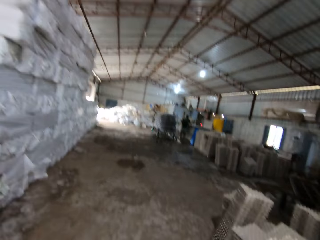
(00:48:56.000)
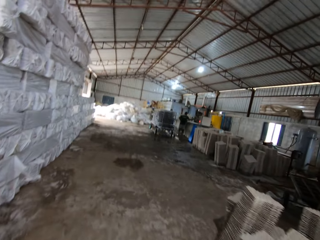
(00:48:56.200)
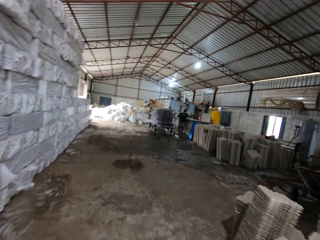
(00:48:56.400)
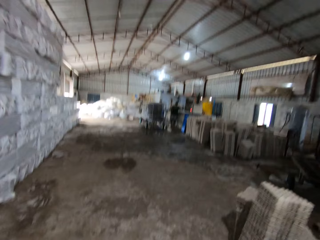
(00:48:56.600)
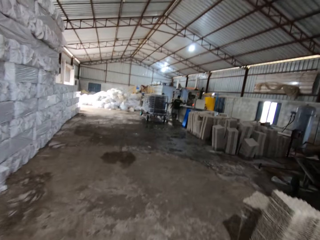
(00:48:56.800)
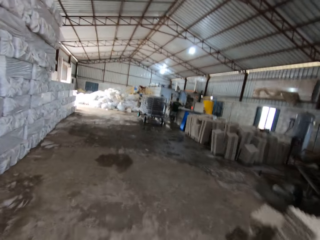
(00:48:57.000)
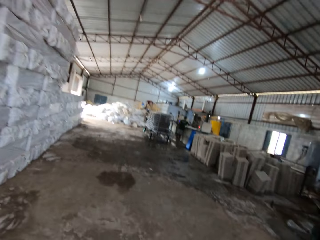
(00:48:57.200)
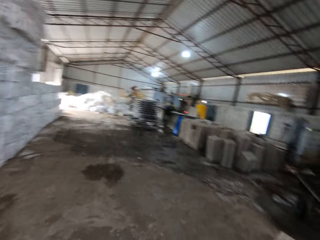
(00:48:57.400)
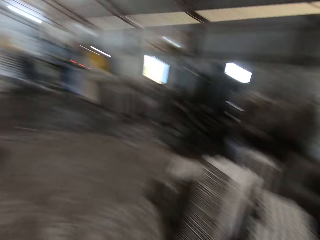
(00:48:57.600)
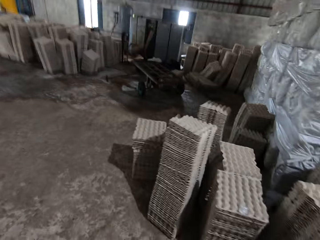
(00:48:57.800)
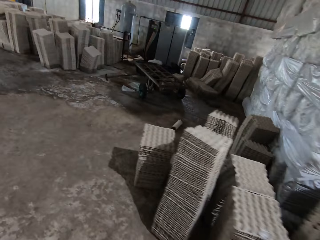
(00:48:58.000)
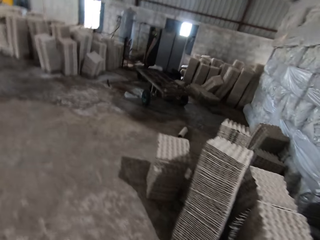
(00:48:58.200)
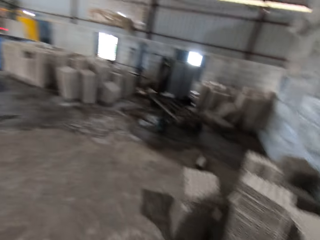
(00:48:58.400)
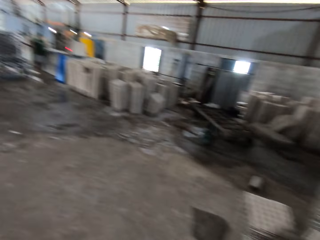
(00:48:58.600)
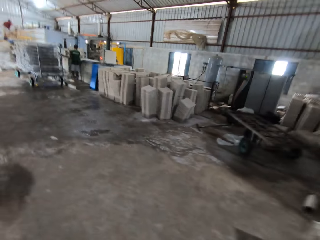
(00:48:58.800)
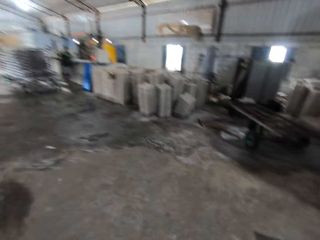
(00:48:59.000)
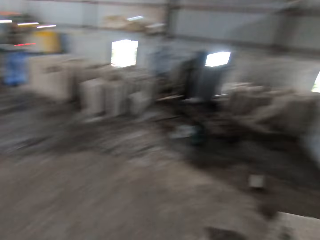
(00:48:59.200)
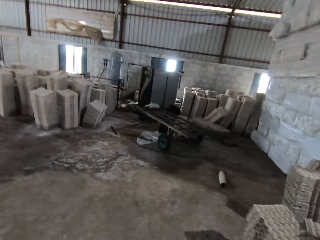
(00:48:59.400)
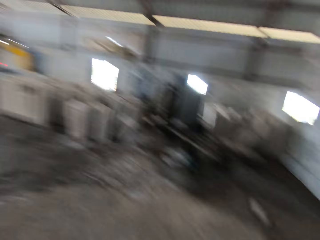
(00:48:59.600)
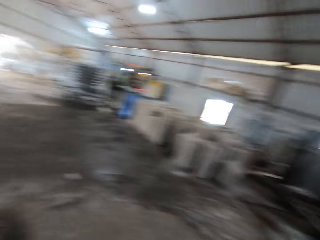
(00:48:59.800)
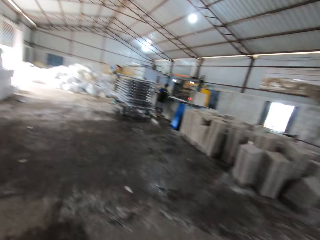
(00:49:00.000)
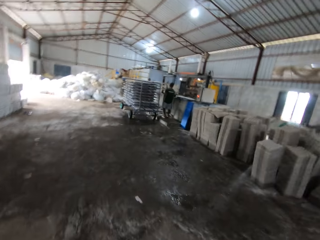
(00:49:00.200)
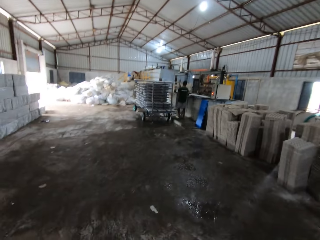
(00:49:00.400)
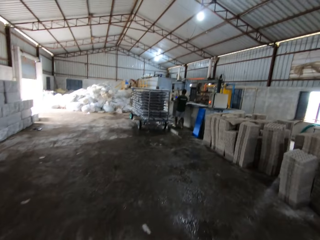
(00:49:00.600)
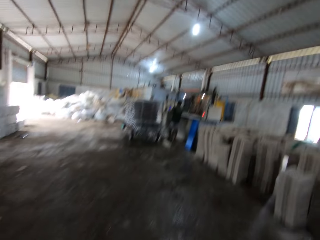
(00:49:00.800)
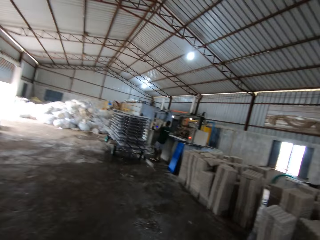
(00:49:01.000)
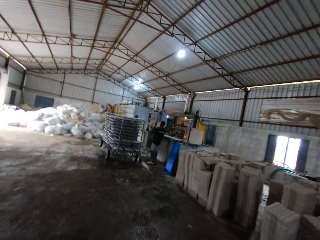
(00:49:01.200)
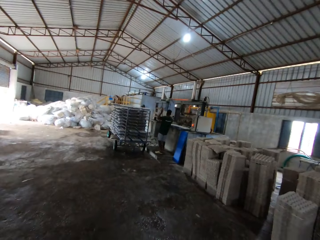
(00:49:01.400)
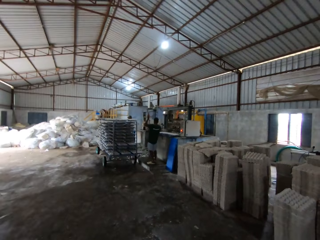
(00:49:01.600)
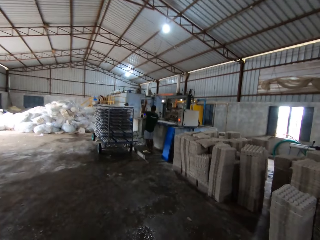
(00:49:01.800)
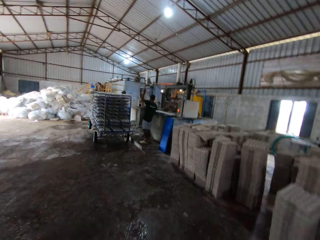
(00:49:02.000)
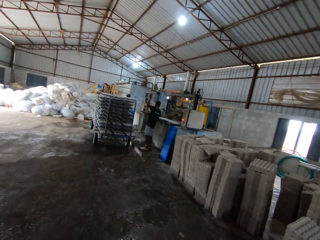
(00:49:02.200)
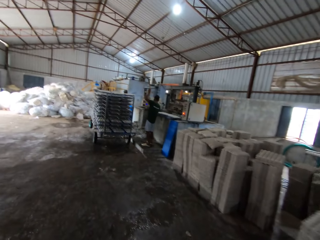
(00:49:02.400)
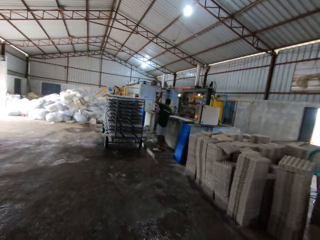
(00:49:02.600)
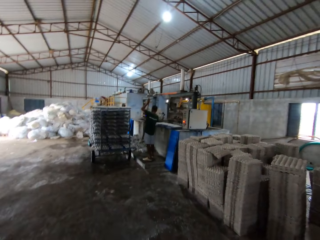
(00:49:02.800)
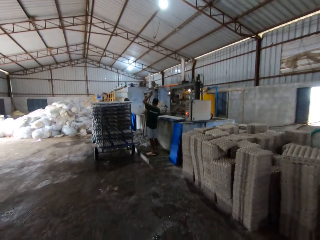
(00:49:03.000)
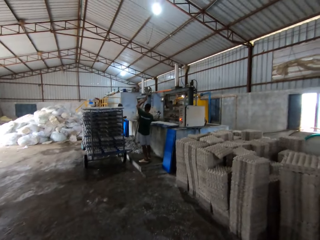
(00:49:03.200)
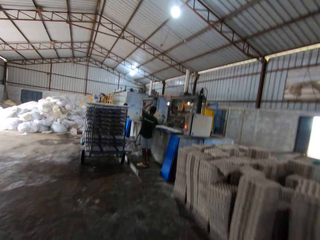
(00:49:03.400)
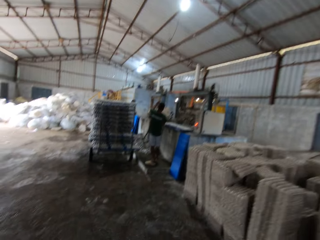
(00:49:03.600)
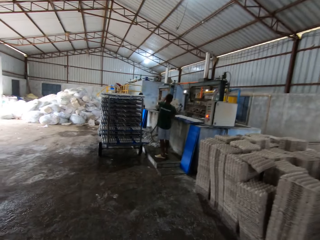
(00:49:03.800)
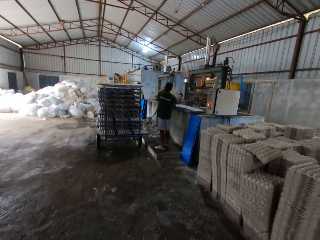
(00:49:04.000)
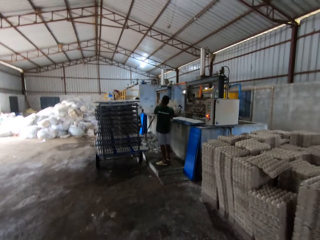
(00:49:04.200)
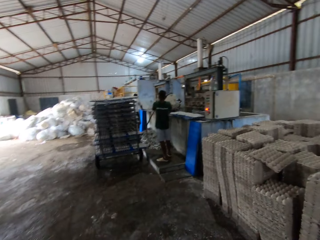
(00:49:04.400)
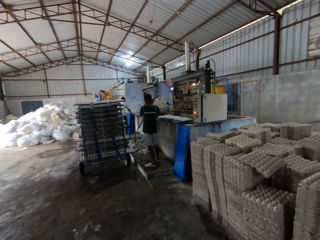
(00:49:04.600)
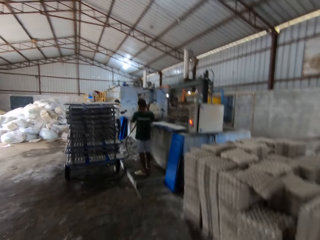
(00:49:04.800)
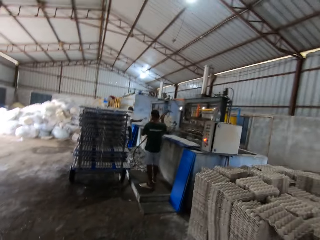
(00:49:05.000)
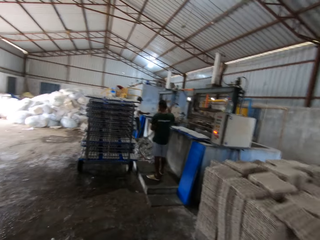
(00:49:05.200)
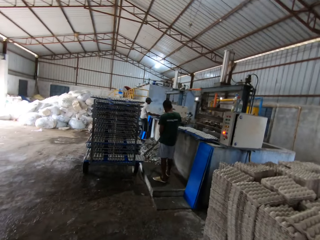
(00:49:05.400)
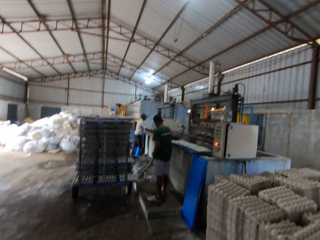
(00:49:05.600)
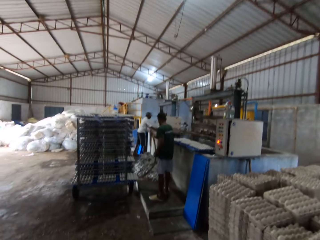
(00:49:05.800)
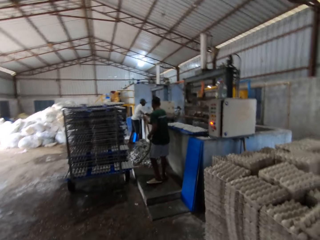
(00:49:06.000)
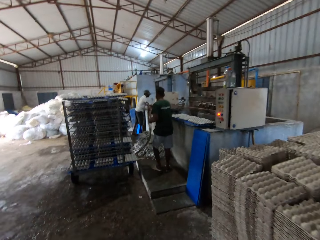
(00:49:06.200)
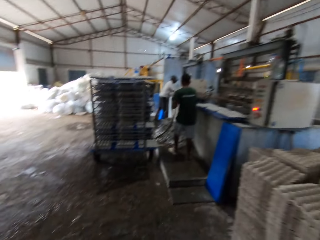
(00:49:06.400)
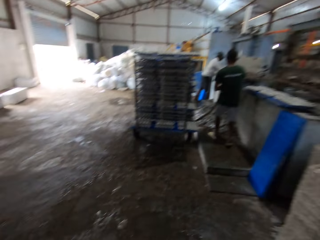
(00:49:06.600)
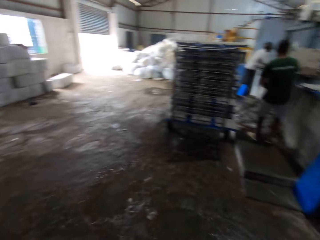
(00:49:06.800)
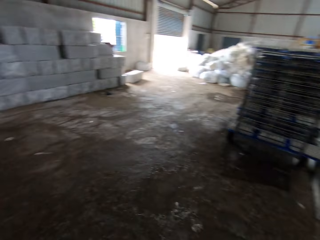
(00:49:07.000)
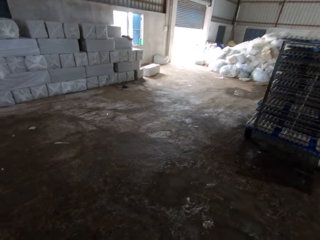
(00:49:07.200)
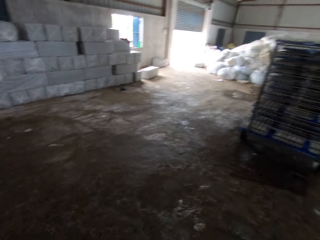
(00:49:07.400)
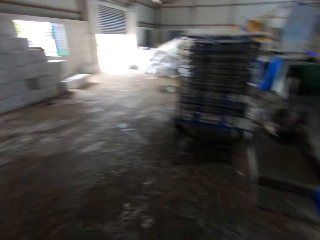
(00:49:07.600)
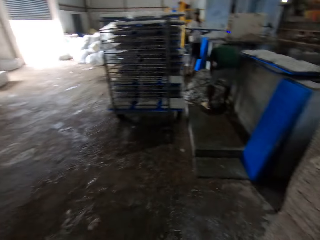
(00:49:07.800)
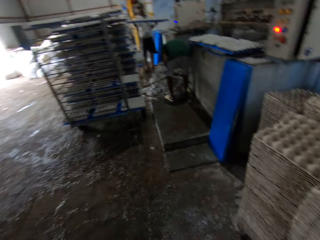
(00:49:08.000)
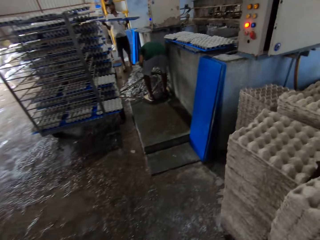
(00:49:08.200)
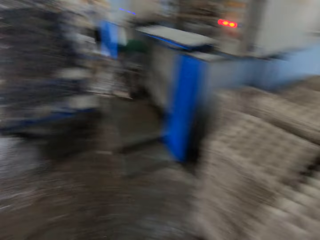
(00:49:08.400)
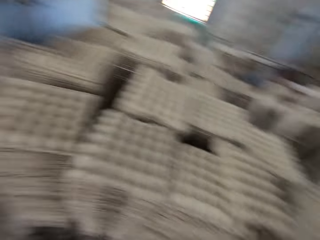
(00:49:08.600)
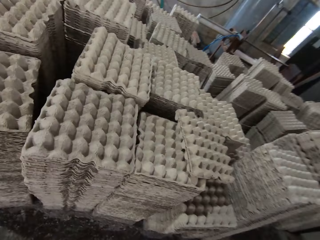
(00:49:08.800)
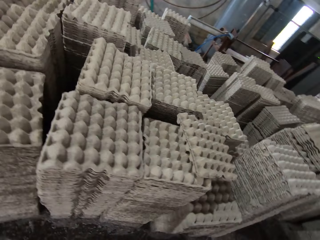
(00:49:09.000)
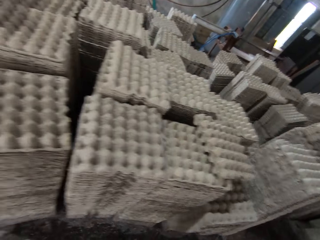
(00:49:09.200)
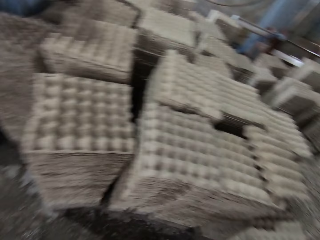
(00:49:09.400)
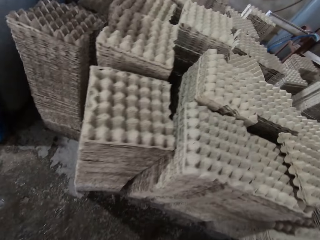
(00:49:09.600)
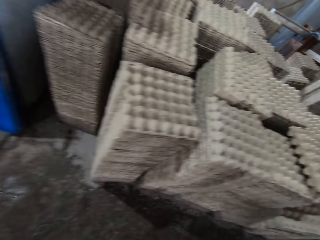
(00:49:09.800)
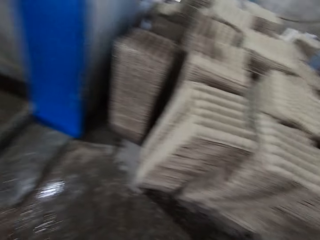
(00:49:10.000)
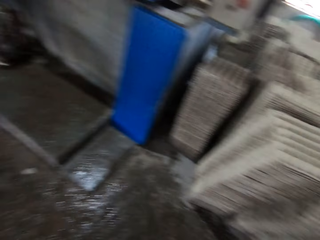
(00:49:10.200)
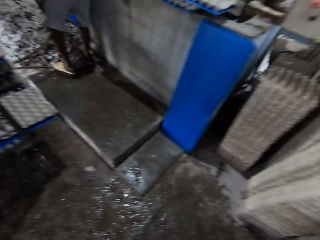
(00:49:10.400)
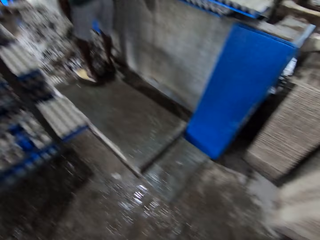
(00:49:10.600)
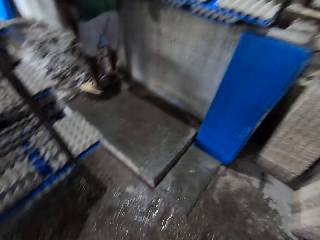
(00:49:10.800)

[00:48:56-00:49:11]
The camera wearer pulls the trolley and looks around. They pull the trolley and look around.

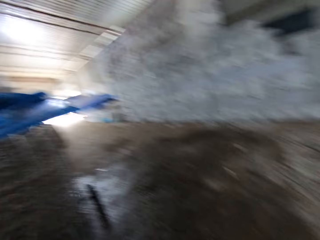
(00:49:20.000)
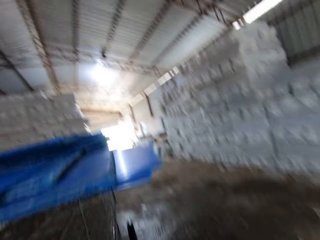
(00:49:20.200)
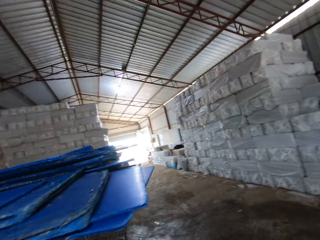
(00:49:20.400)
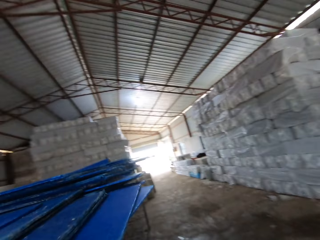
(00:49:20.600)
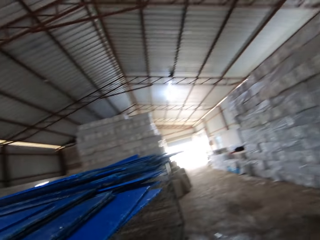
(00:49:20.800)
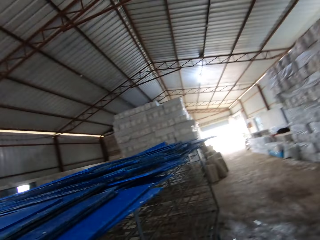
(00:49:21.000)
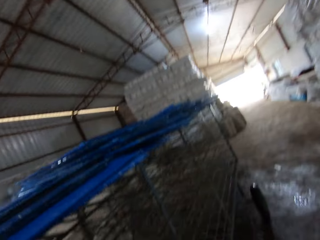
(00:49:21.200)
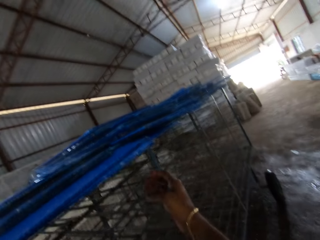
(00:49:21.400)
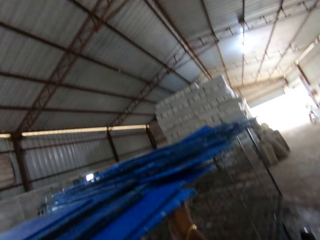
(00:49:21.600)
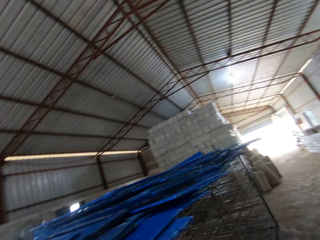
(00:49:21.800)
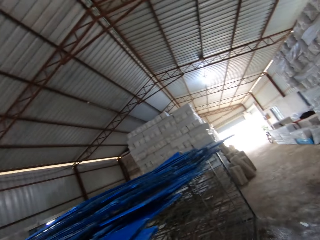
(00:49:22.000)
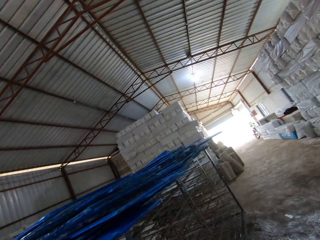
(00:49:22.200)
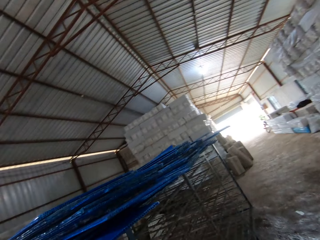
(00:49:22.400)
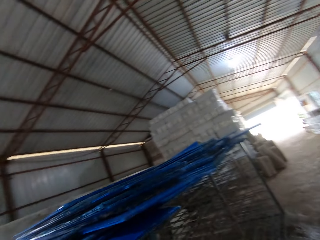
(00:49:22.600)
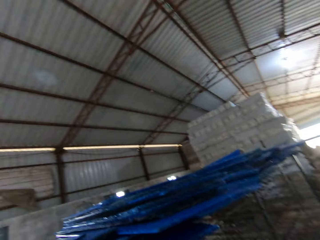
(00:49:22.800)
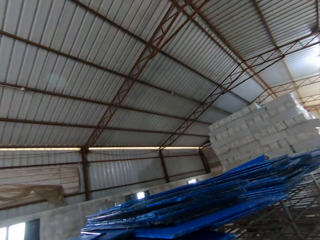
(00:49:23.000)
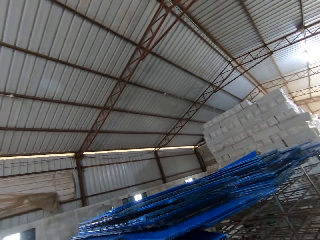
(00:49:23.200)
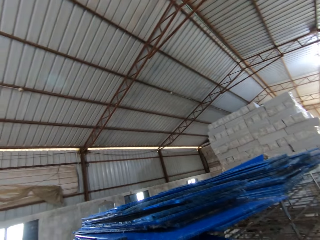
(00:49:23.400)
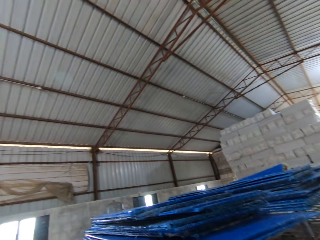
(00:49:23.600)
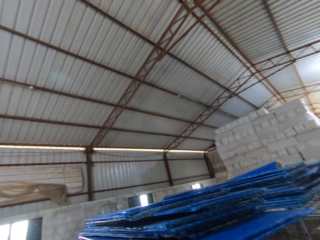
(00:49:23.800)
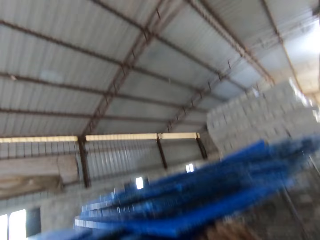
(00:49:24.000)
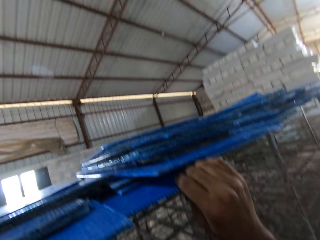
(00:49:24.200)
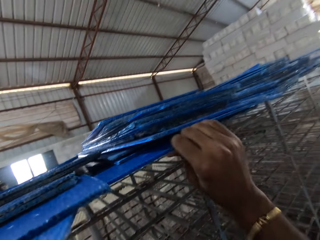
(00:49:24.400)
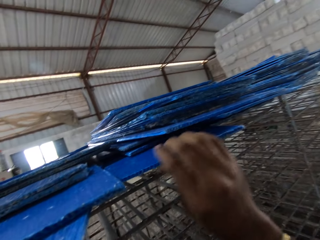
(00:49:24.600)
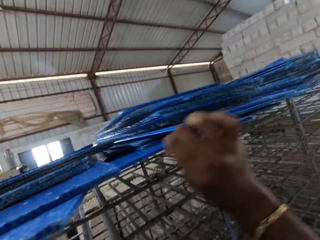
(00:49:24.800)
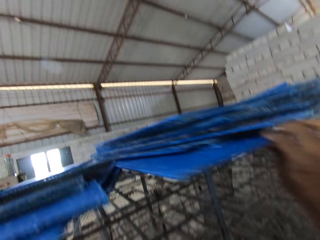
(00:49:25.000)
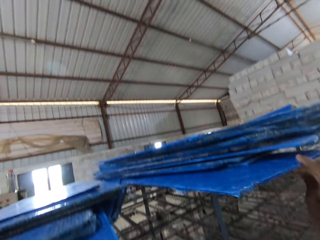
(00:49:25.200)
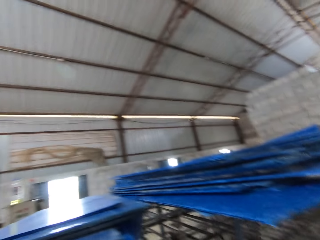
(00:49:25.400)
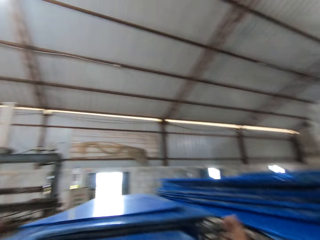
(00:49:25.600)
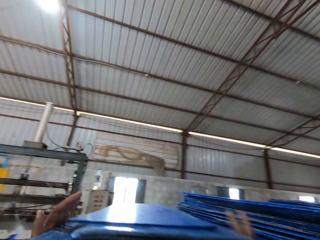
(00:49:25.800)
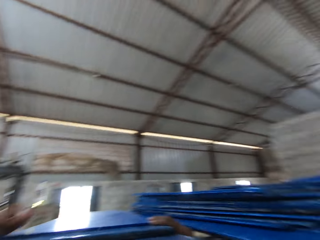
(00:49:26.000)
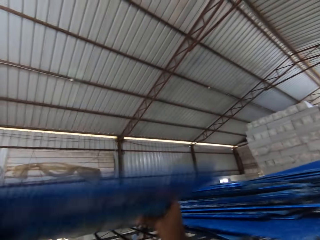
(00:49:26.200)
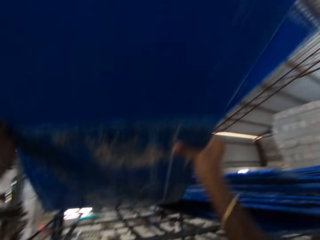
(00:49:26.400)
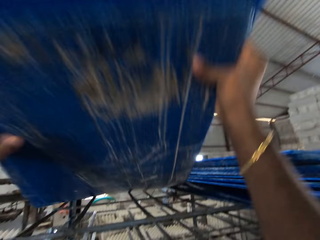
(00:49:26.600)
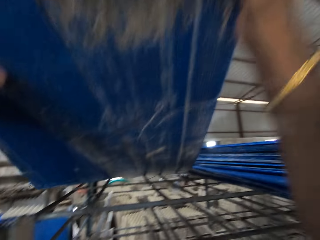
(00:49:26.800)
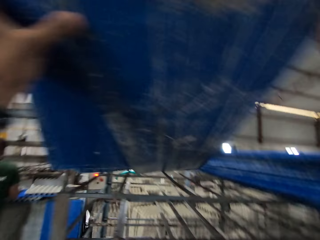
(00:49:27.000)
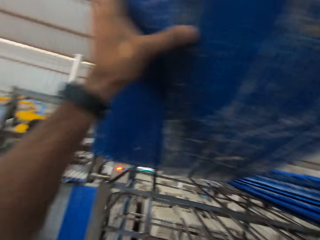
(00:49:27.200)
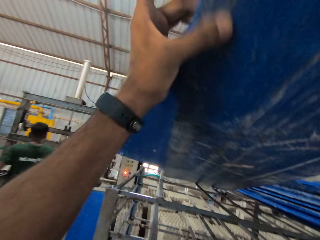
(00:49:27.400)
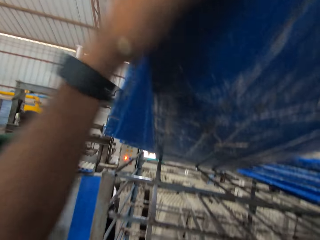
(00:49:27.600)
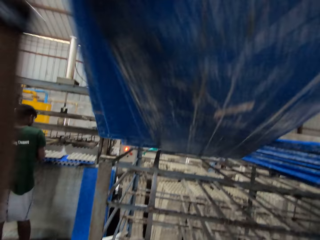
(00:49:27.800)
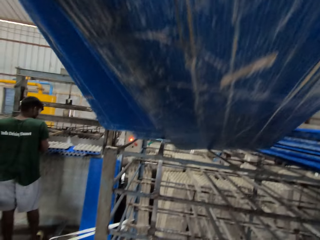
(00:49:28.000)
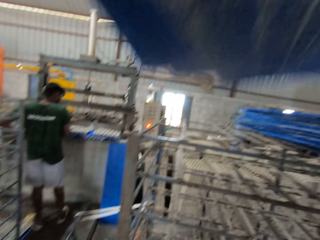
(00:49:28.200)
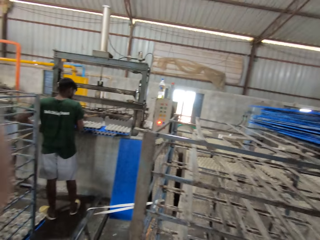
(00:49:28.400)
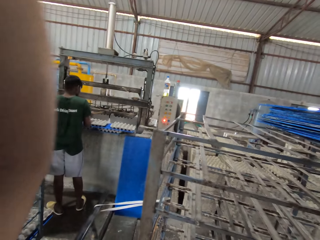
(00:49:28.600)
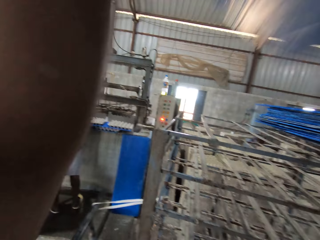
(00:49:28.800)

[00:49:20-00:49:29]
The camera wearer walks a bit and picks up cardboards.
